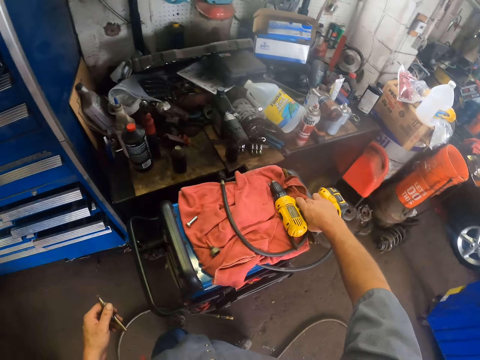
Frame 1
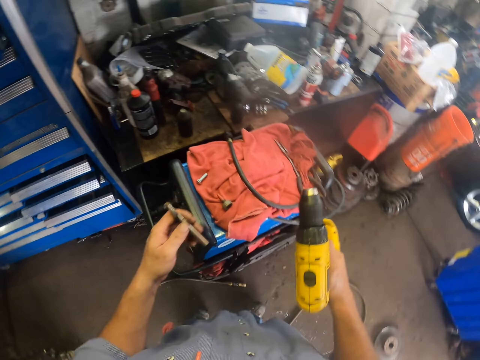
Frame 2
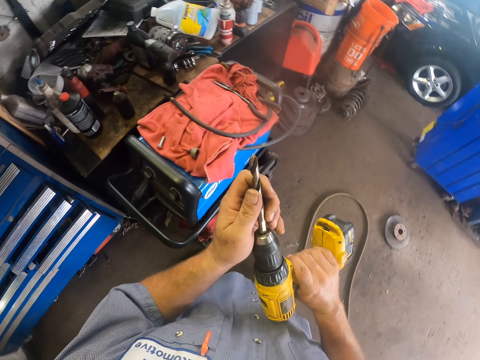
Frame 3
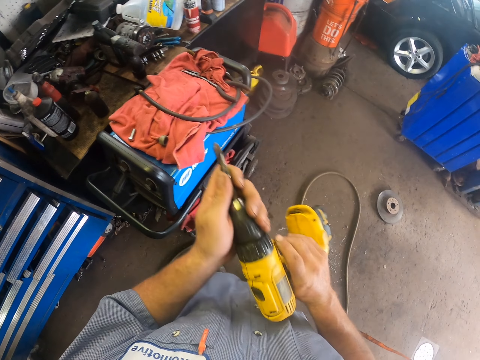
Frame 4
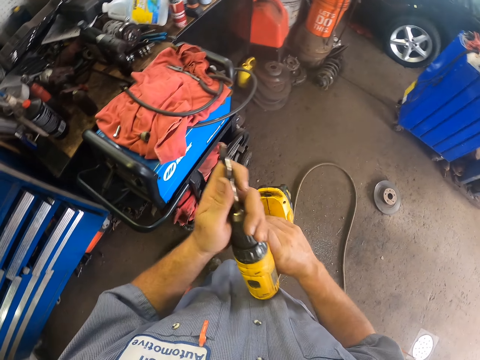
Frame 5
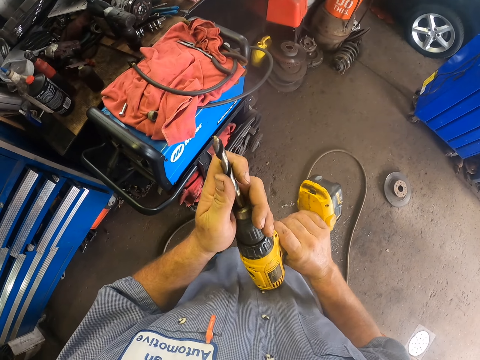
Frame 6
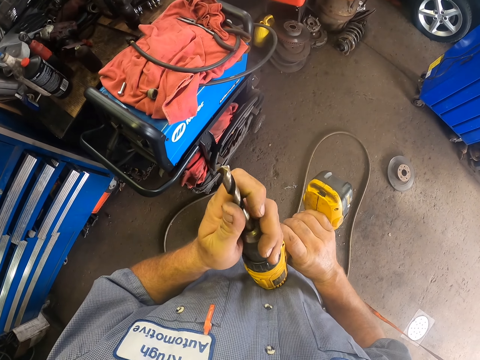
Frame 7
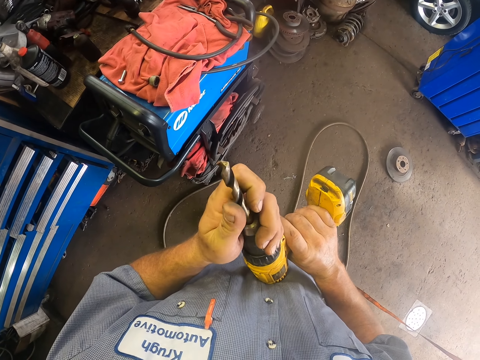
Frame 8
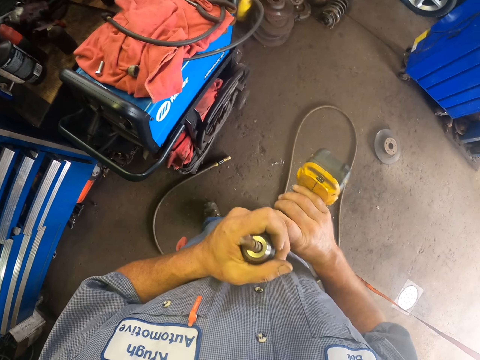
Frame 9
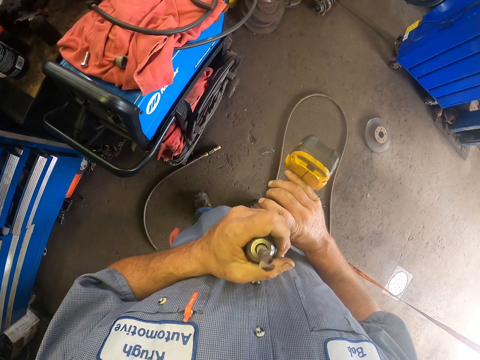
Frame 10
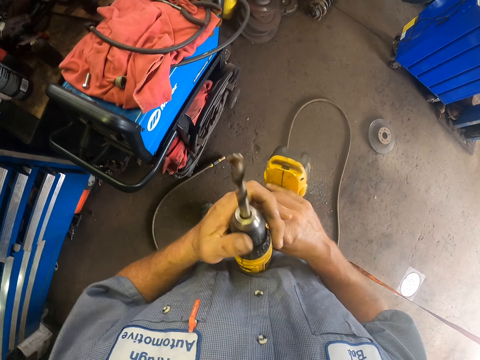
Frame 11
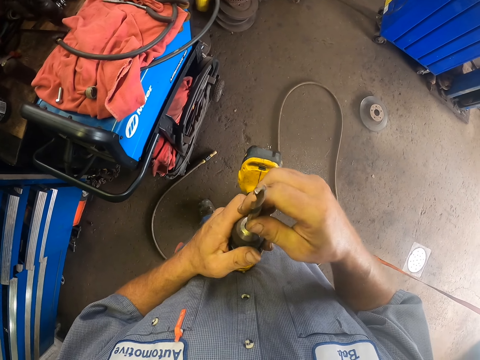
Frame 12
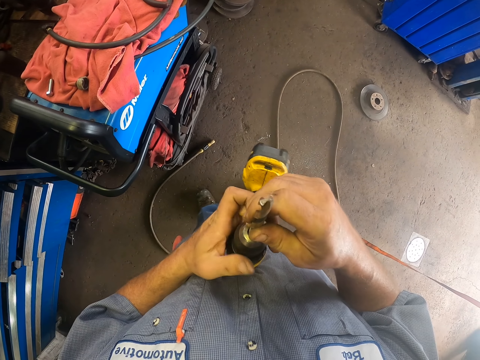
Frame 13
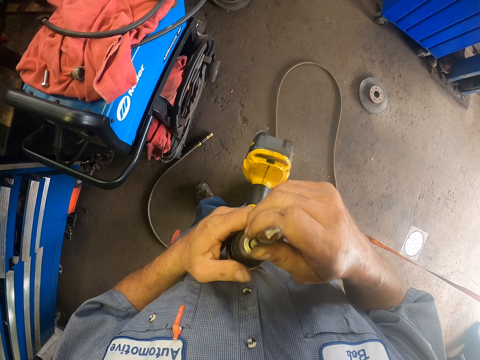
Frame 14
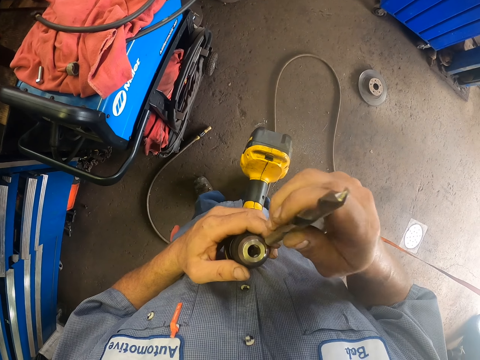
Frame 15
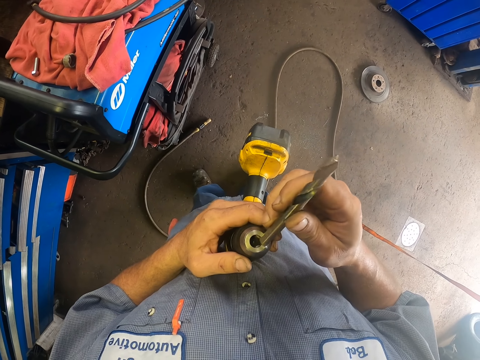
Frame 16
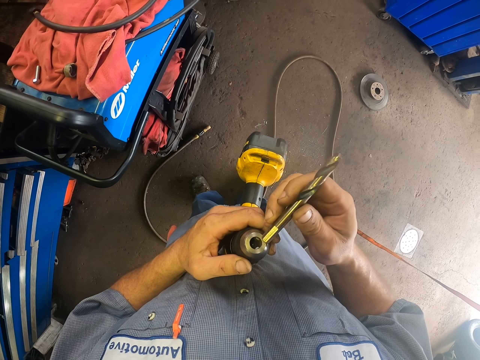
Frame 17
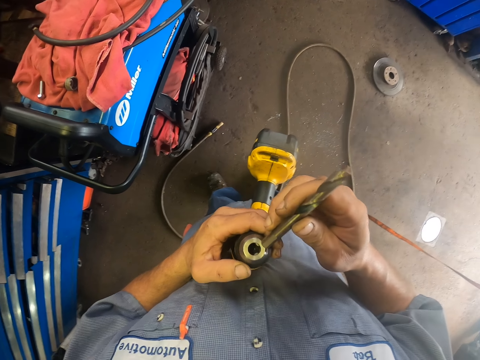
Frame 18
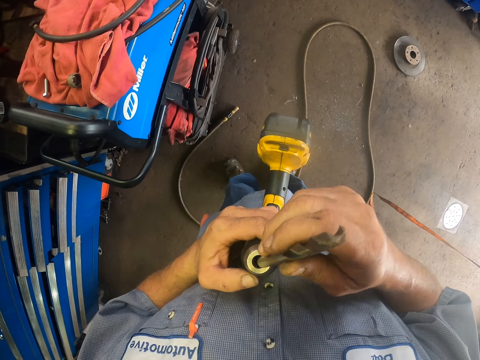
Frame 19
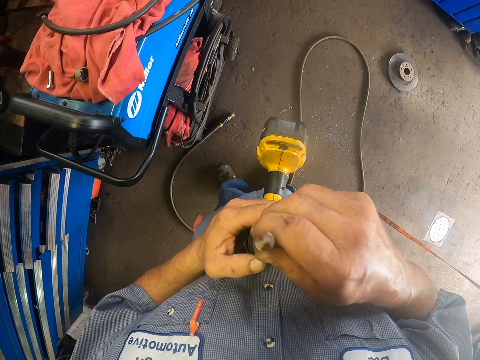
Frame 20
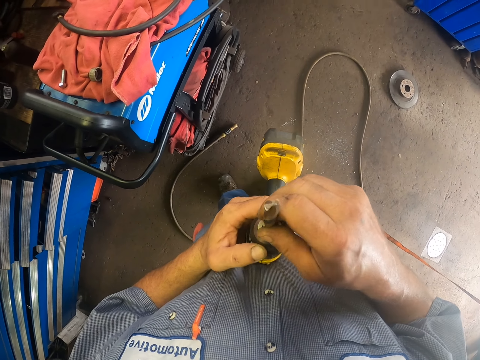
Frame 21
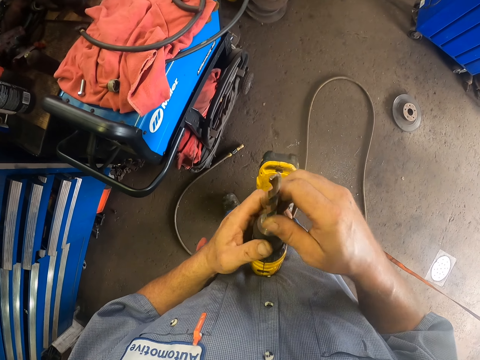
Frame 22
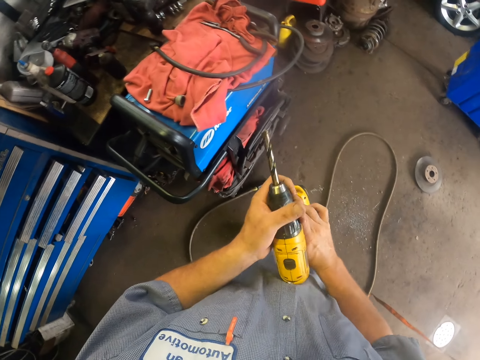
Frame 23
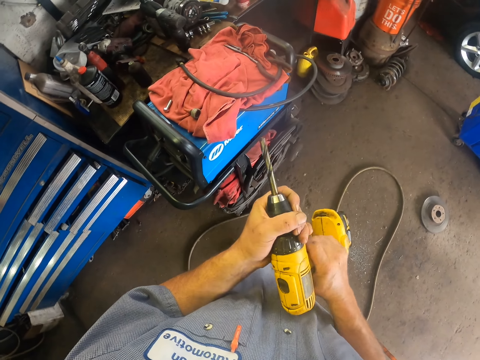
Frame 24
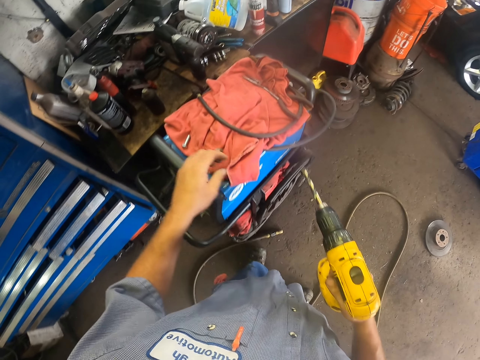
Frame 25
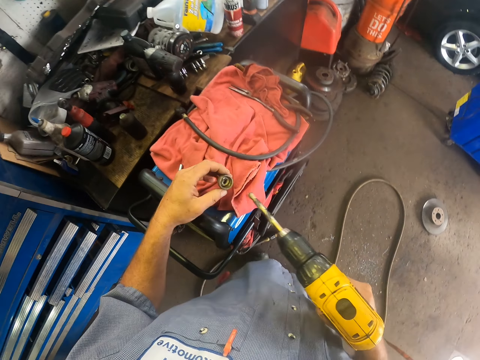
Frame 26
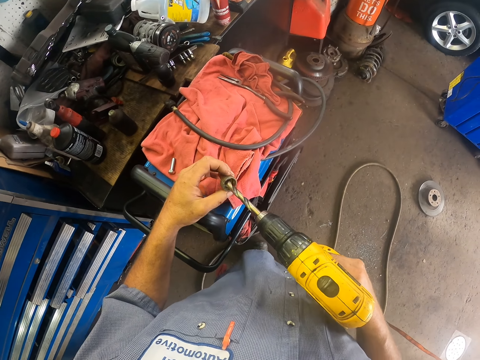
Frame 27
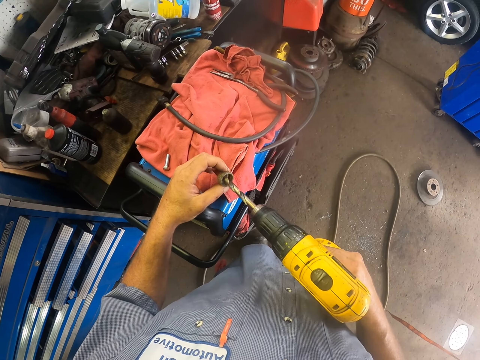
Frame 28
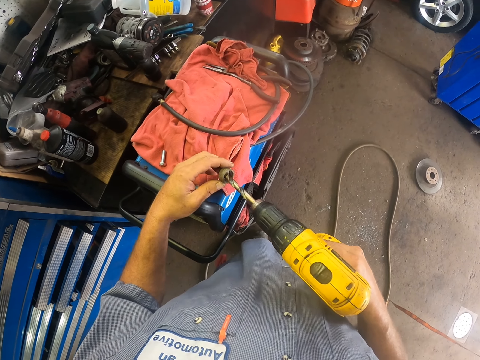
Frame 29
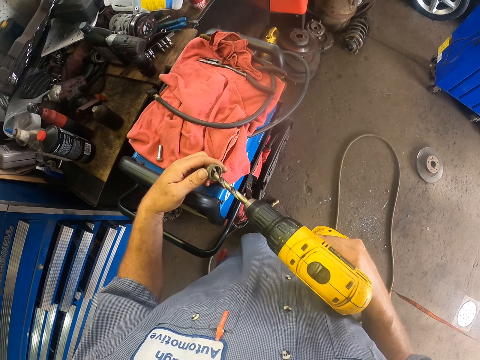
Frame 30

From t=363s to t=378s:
The camera wearer picks the drill on the generator. They insert a drill bit on the drill. They unplug the drill bit on the drill. They insert the drill bit on the drill. They pick a chuck and fix the chuck on the drill.

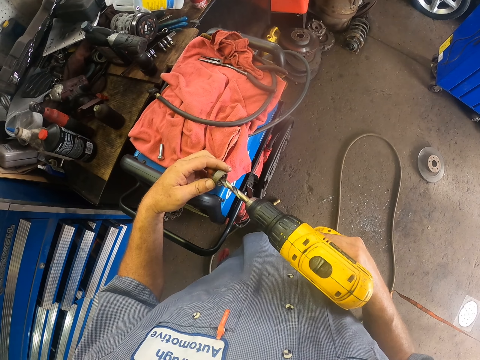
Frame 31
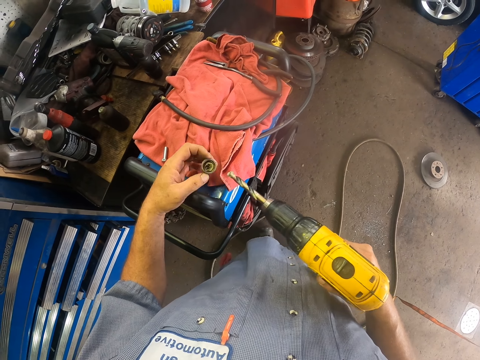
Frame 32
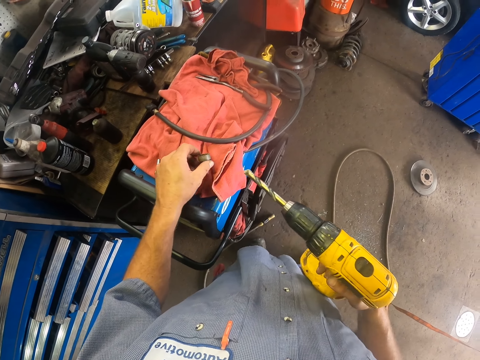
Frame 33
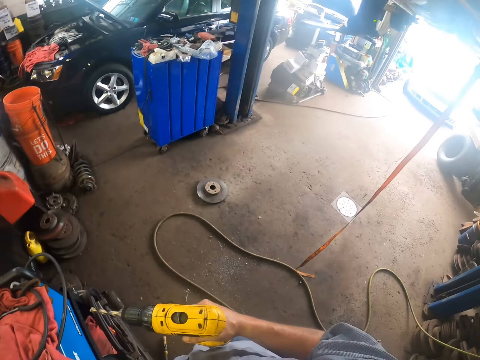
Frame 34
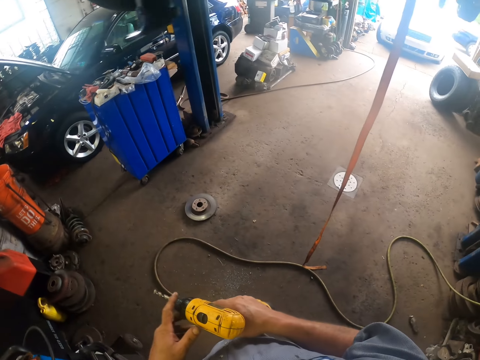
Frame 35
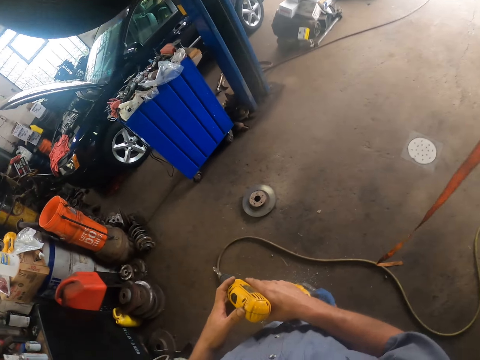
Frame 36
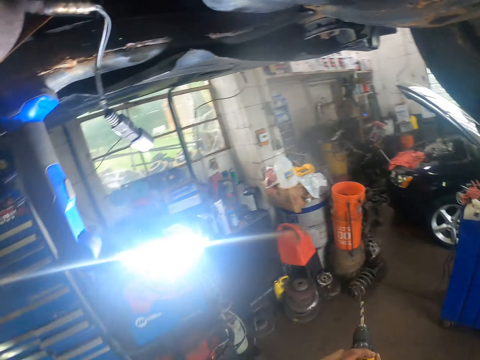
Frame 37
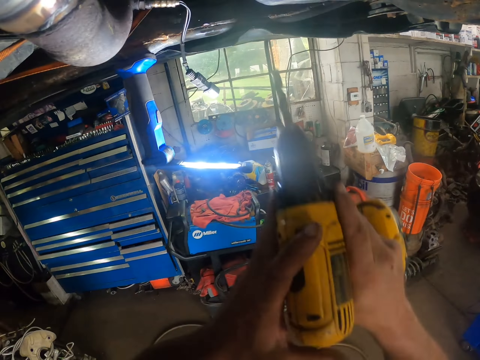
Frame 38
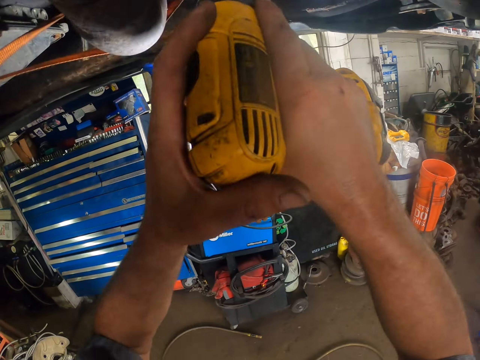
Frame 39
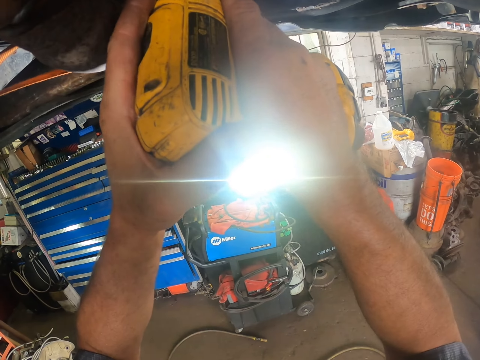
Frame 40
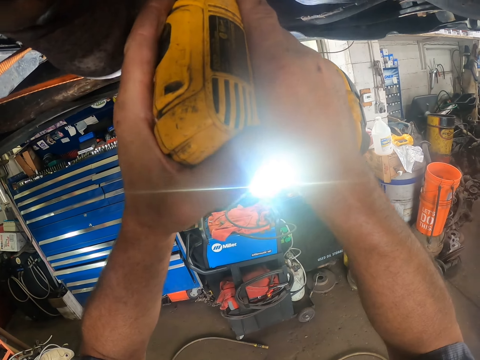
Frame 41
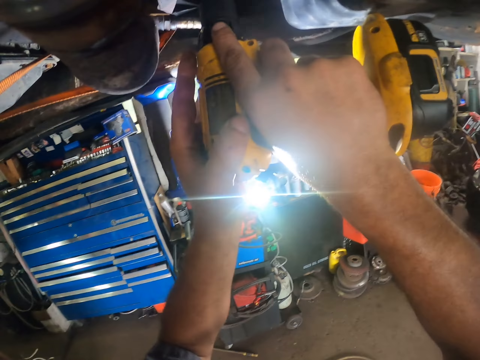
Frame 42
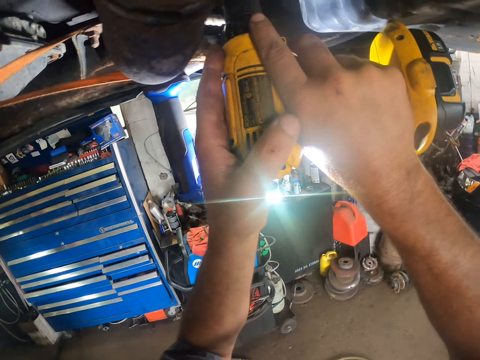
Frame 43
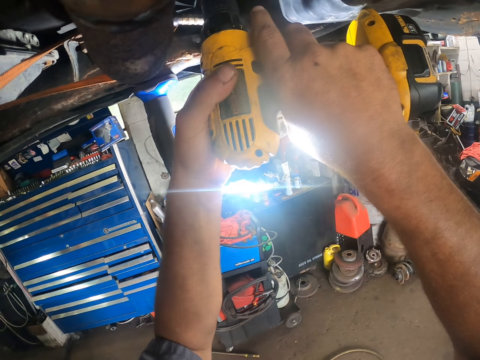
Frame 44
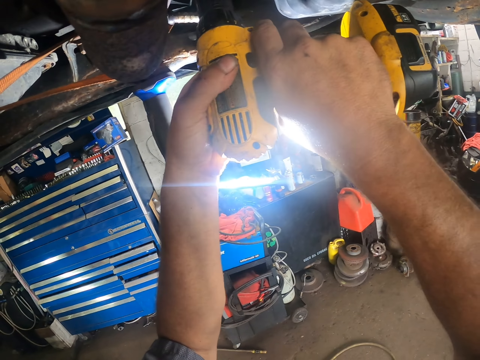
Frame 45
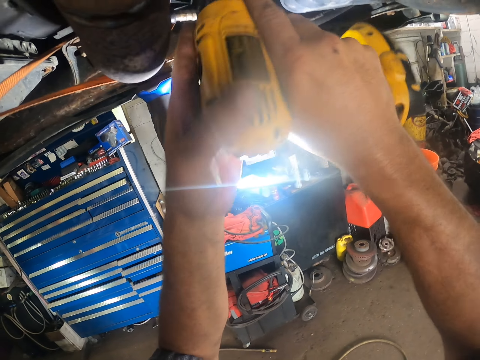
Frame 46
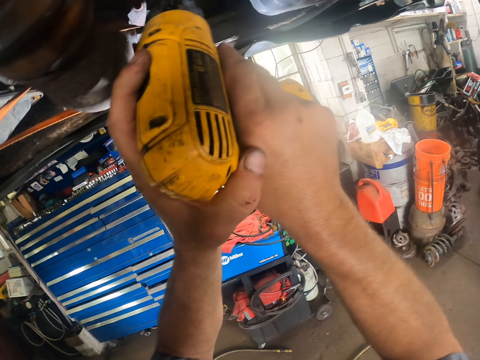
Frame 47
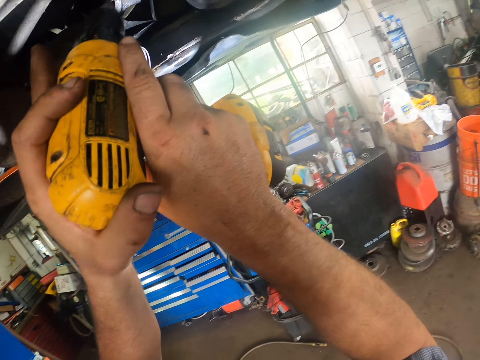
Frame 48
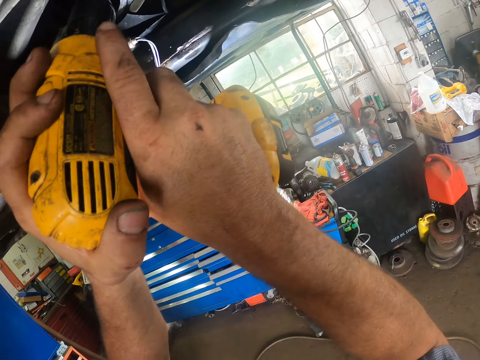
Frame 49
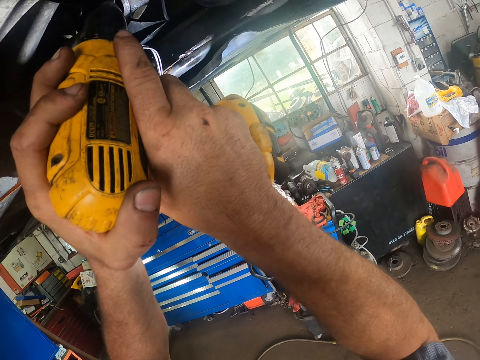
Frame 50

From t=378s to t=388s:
The camera wearer puts the chuck on the generator. They drill the spare part. They drill the screw in.

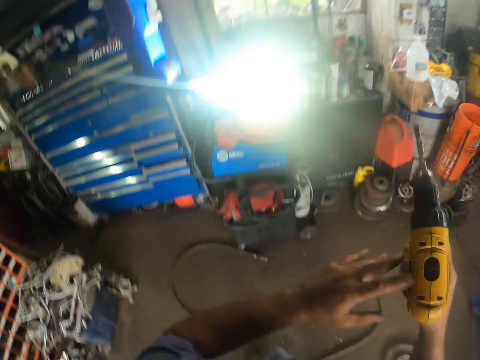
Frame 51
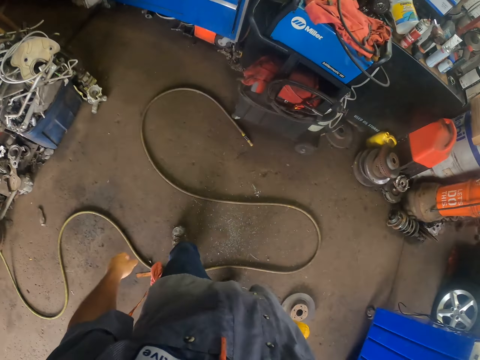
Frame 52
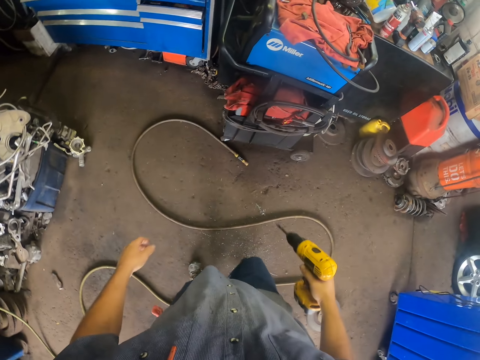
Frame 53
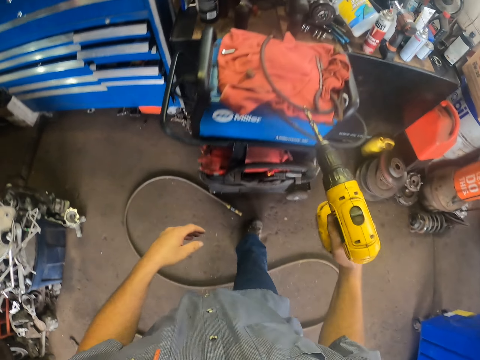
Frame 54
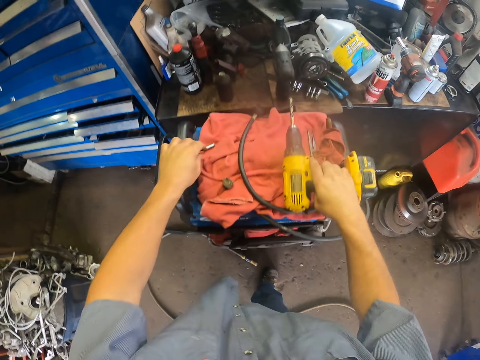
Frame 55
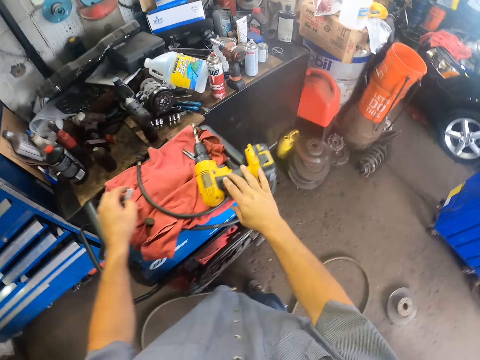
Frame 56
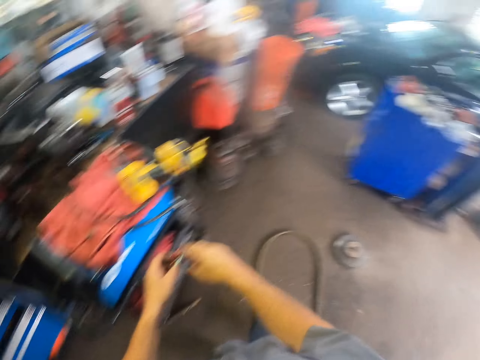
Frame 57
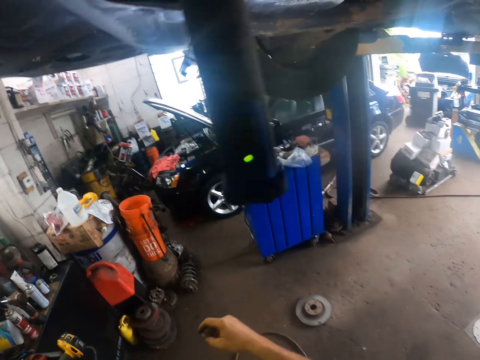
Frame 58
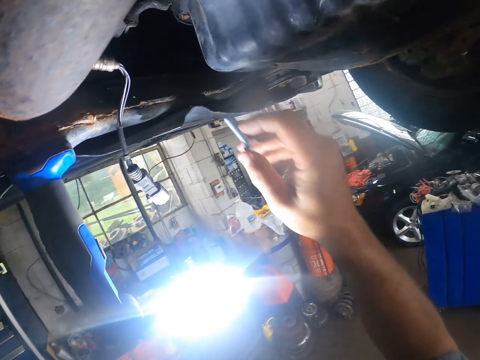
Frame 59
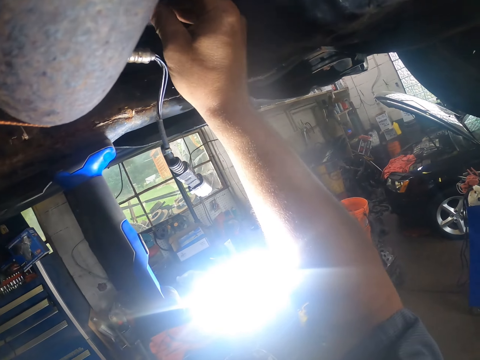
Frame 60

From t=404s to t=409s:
The camera wearer puts the drill on the generator. They pick a bolt. They insert the bolt on the spare part.
